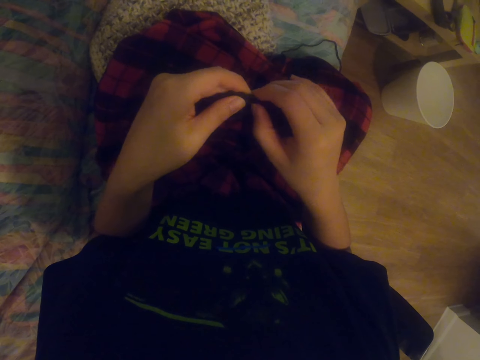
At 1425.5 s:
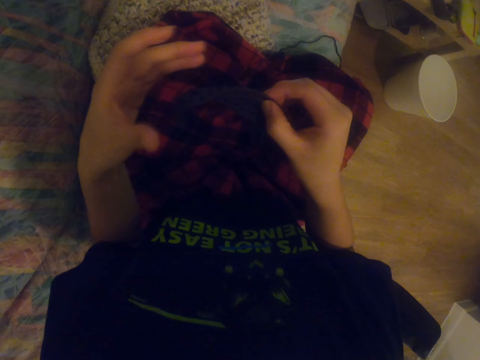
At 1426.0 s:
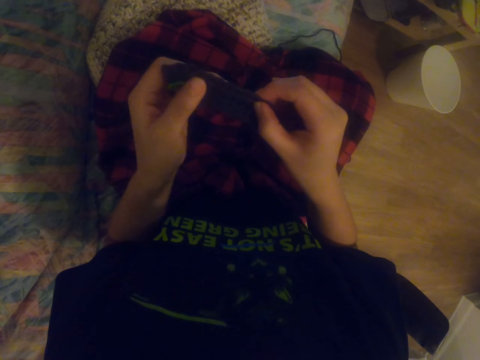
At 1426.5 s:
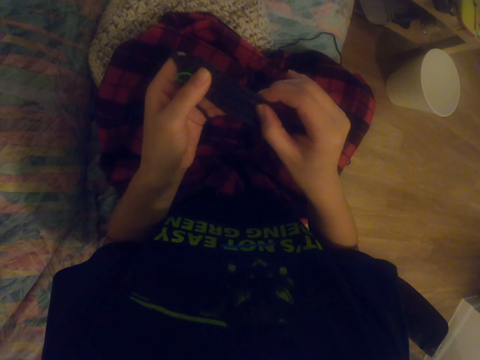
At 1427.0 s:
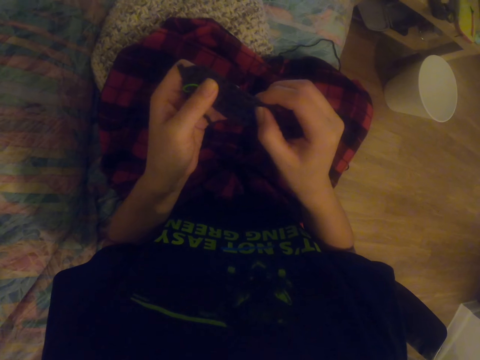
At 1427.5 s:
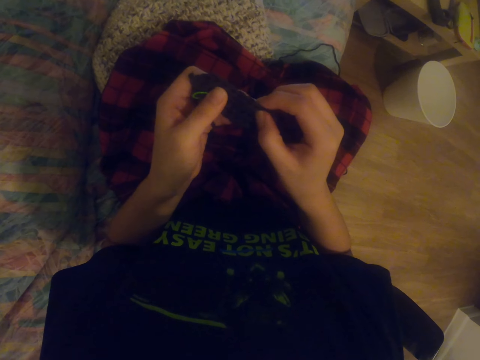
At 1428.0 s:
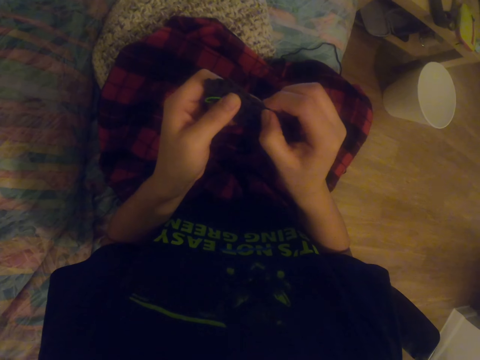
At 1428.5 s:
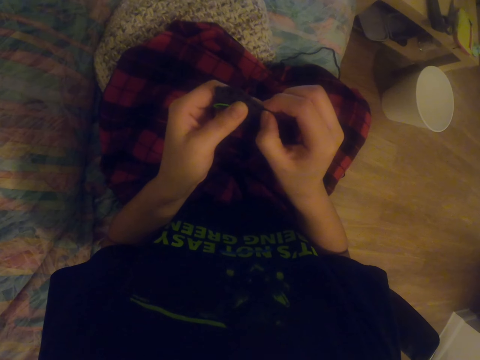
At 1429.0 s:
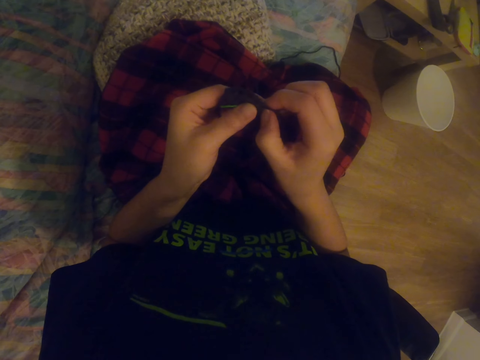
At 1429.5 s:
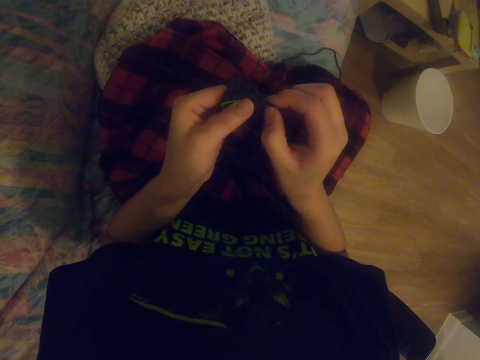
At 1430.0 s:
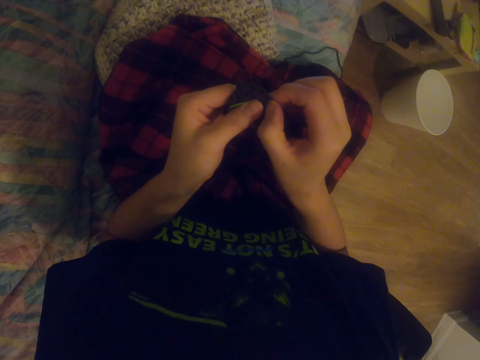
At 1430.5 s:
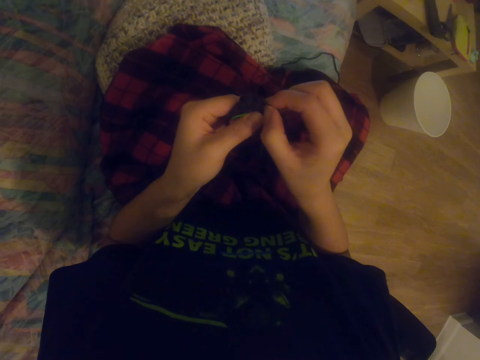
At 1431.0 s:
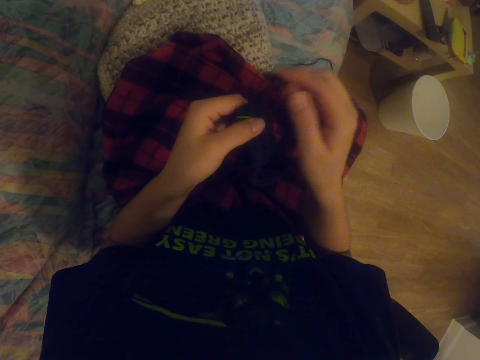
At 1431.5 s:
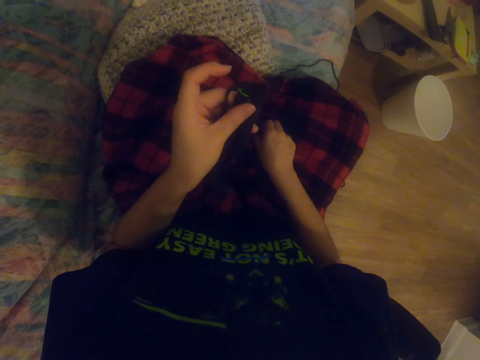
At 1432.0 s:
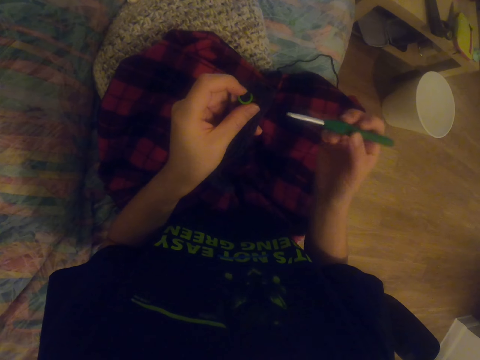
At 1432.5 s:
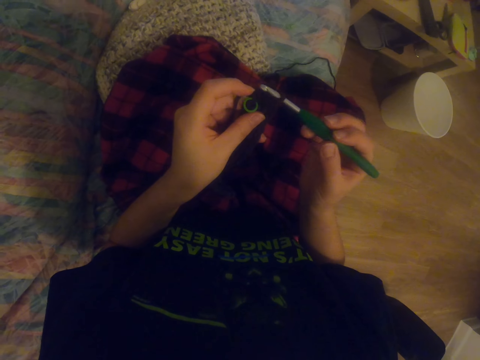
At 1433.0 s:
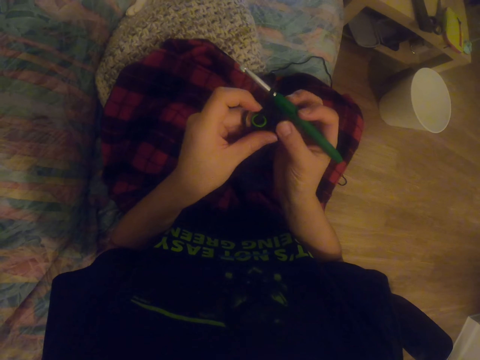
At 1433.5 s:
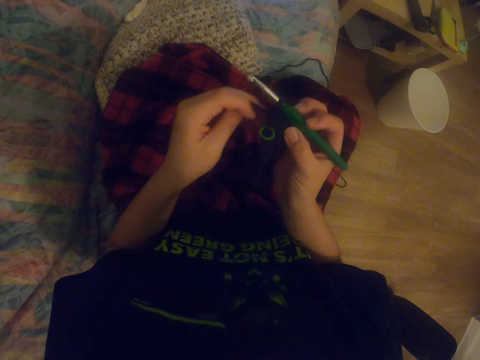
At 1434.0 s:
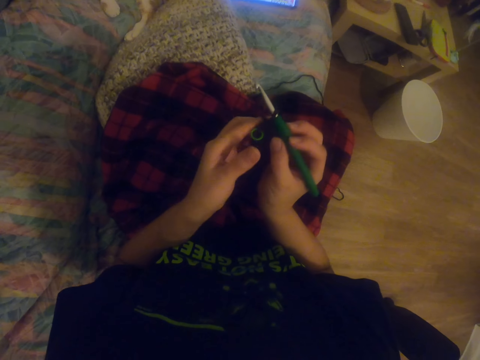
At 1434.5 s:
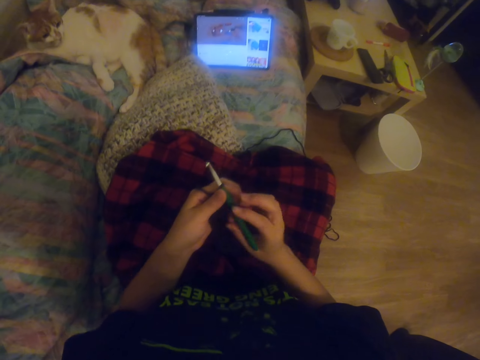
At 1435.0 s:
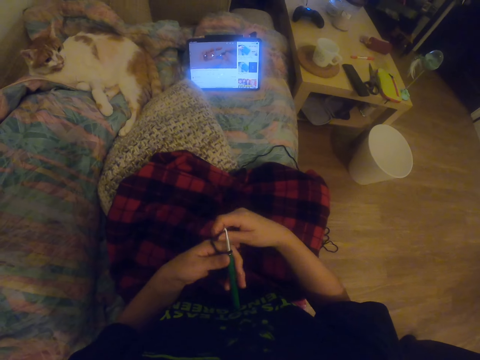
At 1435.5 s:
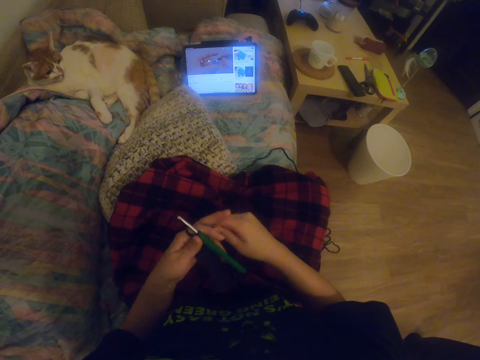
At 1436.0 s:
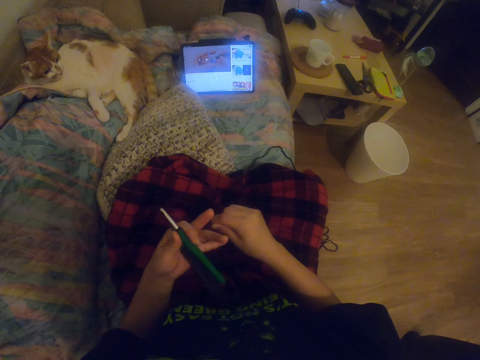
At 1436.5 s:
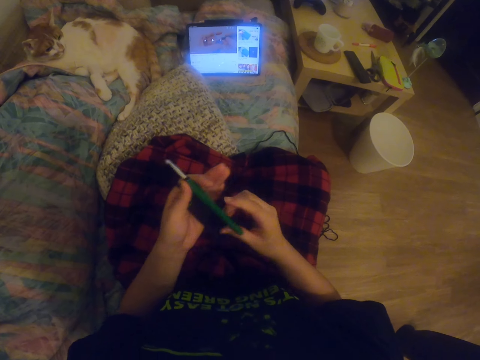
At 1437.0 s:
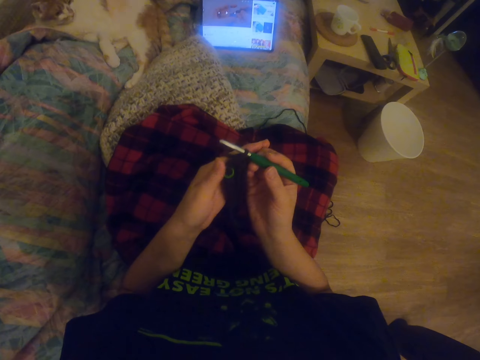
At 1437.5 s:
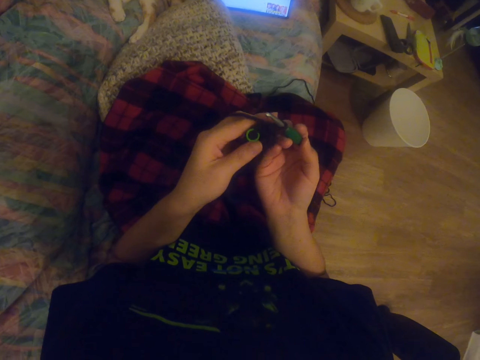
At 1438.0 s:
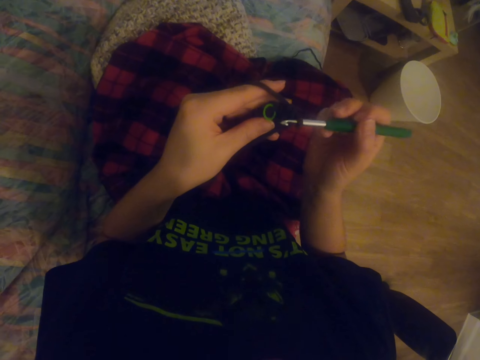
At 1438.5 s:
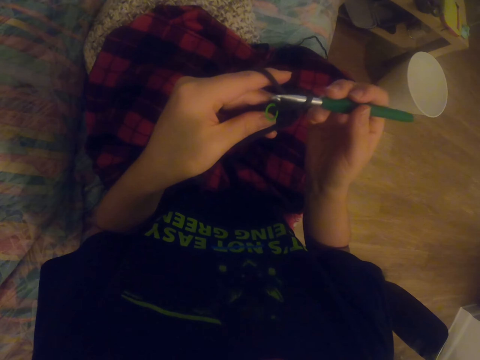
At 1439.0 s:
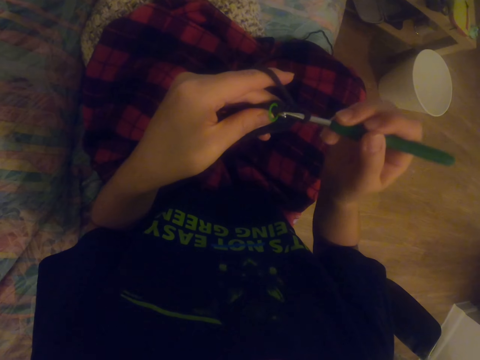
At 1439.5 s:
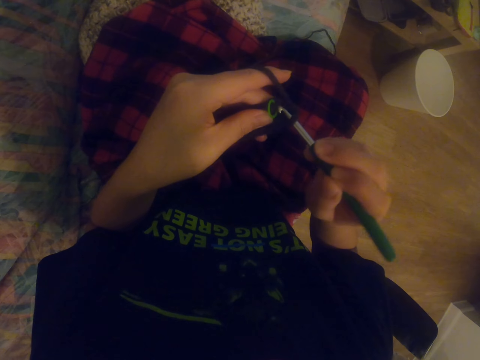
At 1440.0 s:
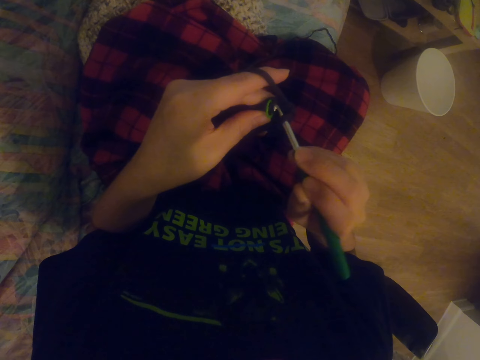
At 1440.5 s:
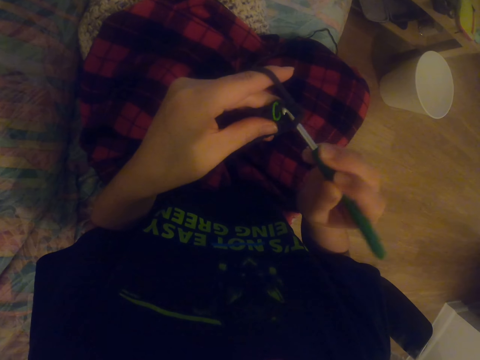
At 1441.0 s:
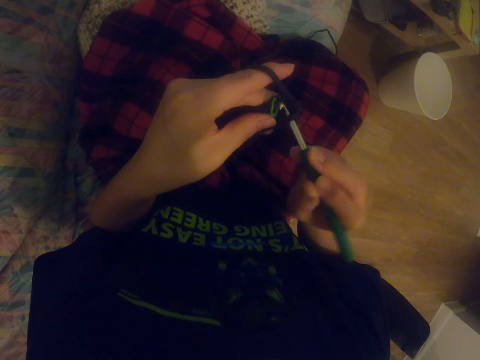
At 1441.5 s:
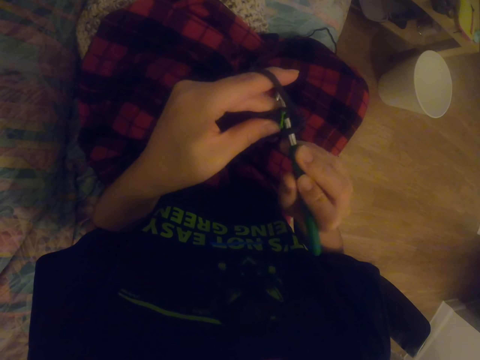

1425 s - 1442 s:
The camera wearer holds a sock. They press the sock. They pick up the crochet hook or needle. They watch a video on the tablet. They hold the crochet hook by the left hand. They fold yarn on the finger. They roll the wool on the left hand. They hold the crochet hook by the right hand. They knit the sock with the knitting needle.

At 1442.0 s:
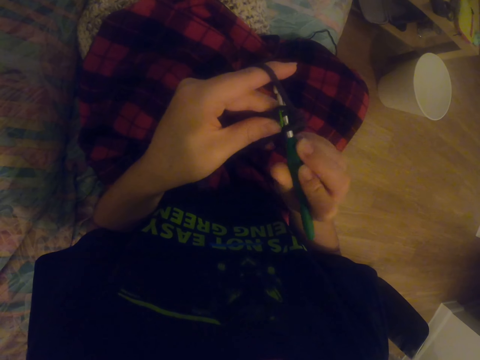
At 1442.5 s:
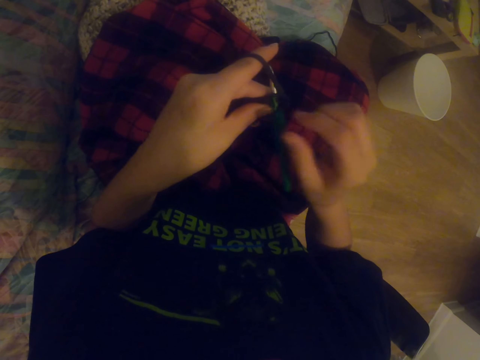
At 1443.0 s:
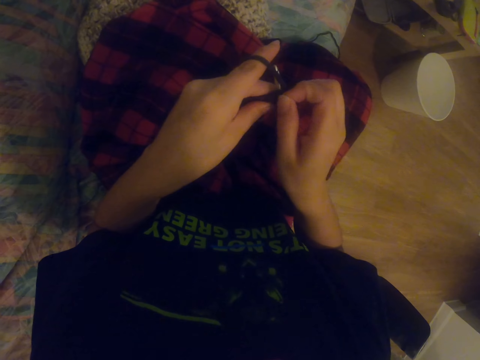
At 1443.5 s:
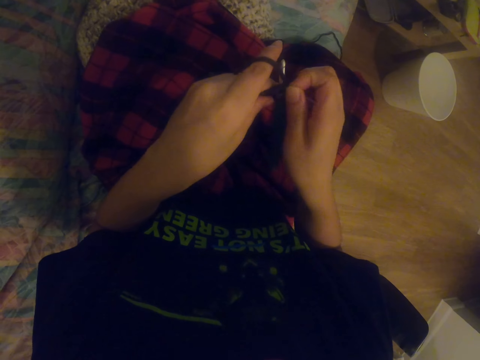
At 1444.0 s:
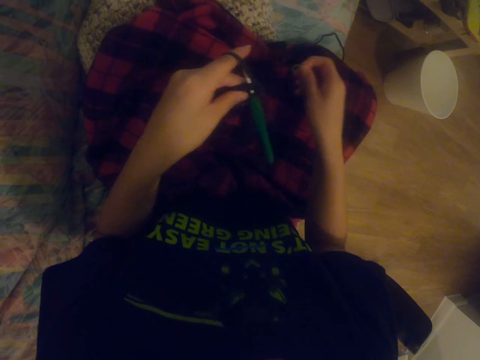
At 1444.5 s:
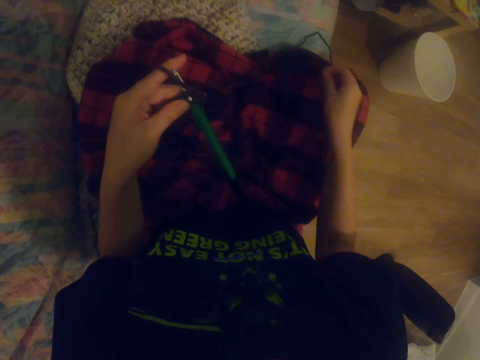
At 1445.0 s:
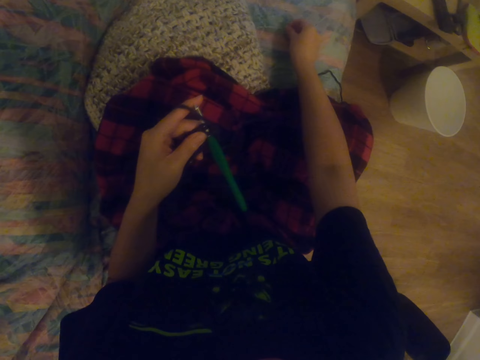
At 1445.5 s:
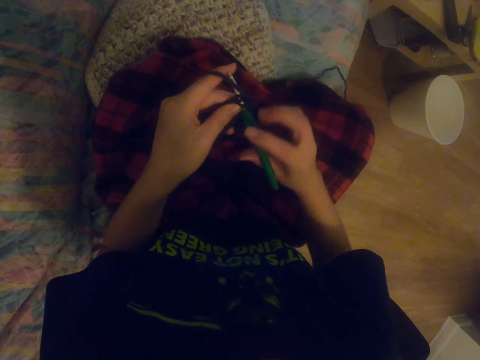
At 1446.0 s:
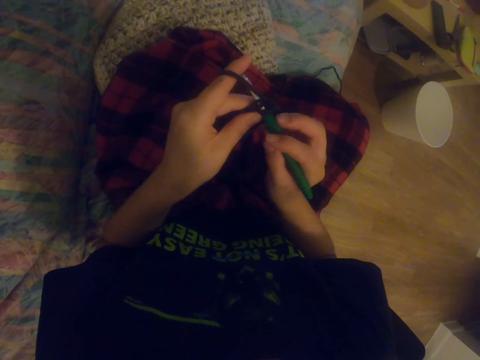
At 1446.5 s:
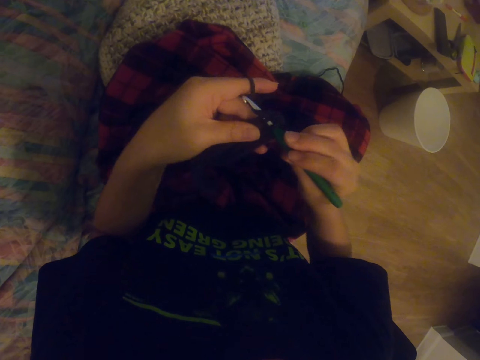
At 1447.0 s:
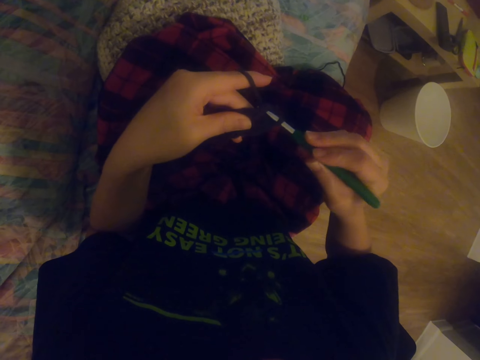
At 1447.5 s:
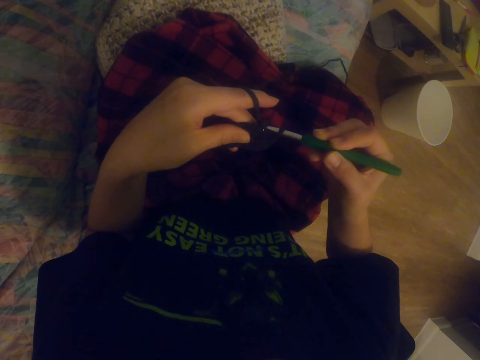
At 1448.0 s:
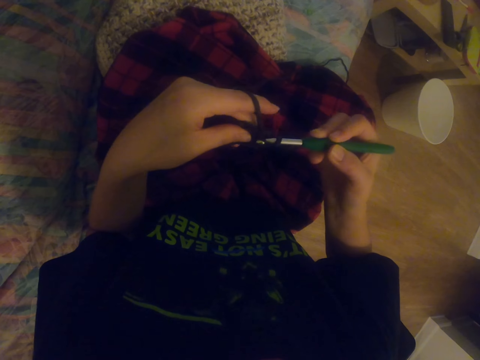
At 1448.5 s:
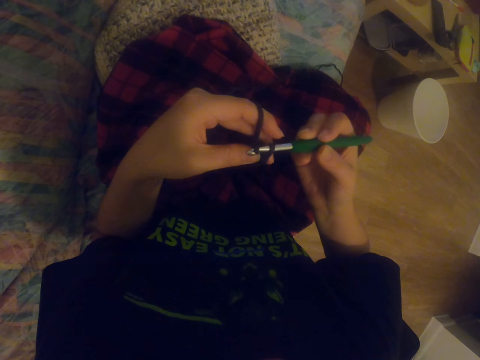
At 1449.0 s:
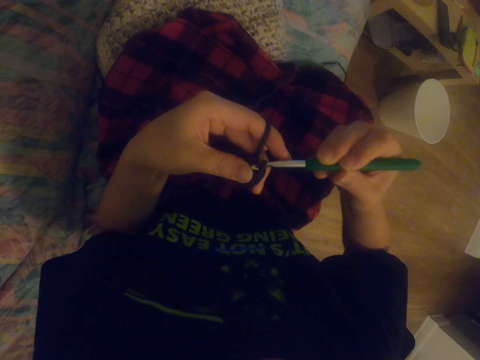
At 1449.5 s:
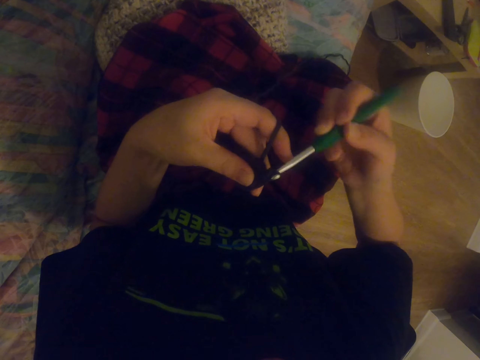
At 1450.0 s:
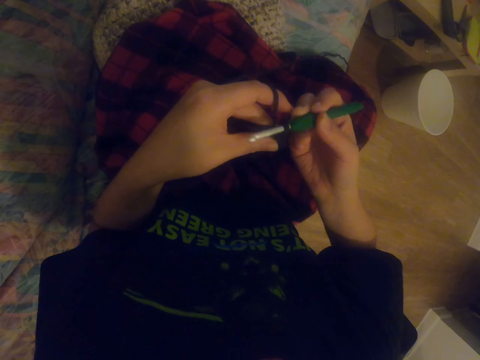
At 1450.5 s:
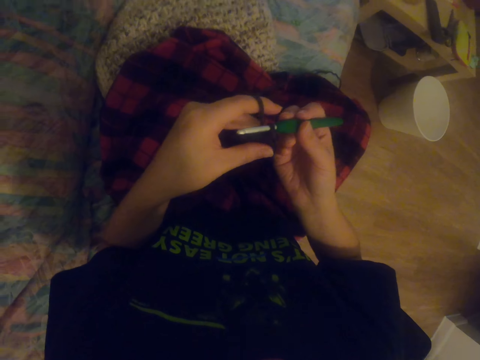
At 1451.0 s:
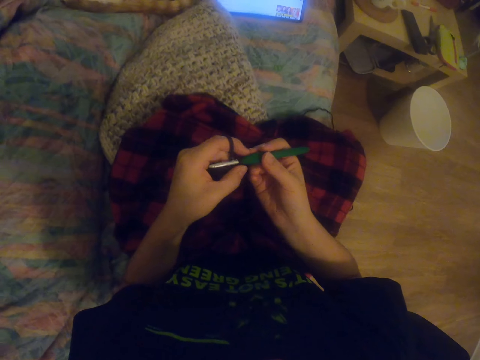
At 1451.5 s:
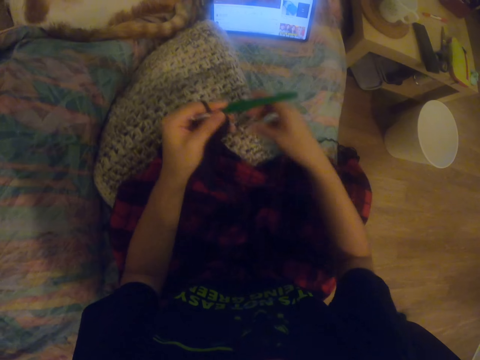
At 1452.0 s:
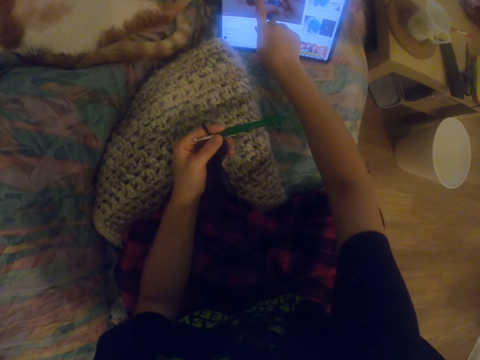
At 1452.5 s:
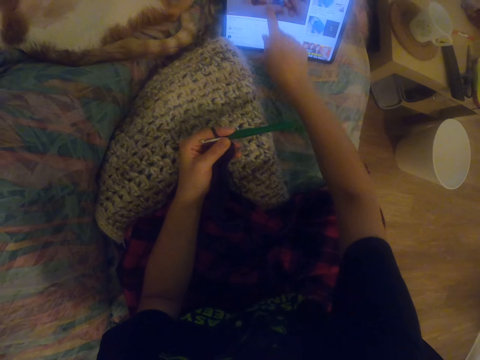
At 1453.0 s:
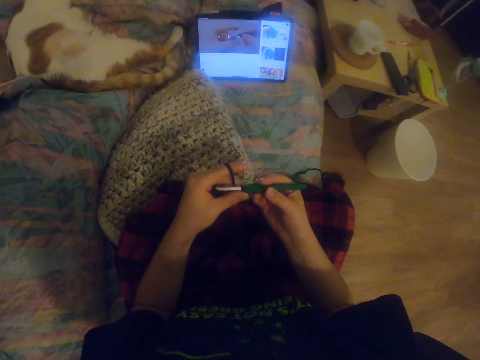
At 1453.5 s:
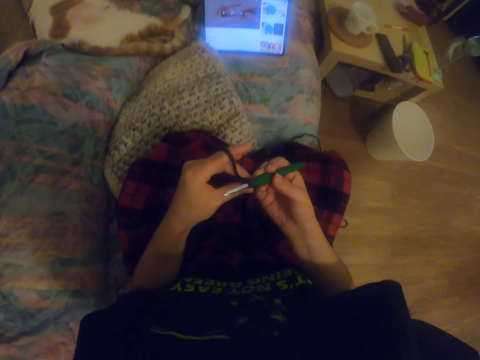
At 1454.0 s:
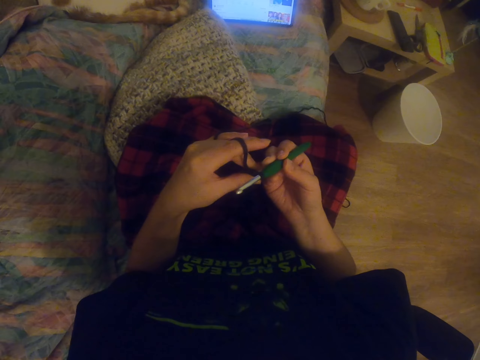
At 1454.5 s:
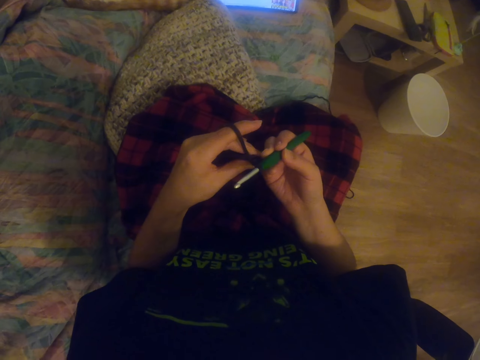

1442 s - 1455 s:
The camera wearer inserts the crochet hook in the fabric. They pull the knitting wool from the fabric. They remove a ribbon. They put the knitting wool on the scarf. They put the ribbon down. They hold the knitting needle. They knit the sock with the knitting needle. They stretch the hand. They operate the tablet. They press the tablet. They hold the crochet hook. They watch a video on the tablet.
